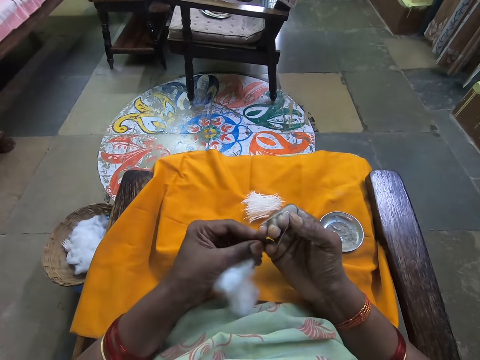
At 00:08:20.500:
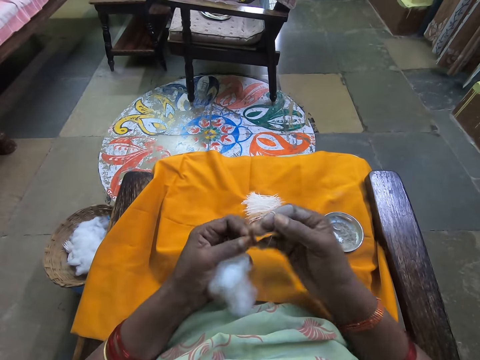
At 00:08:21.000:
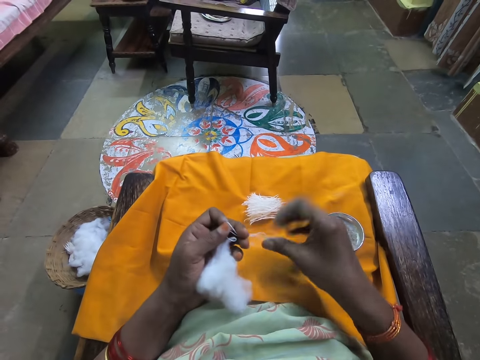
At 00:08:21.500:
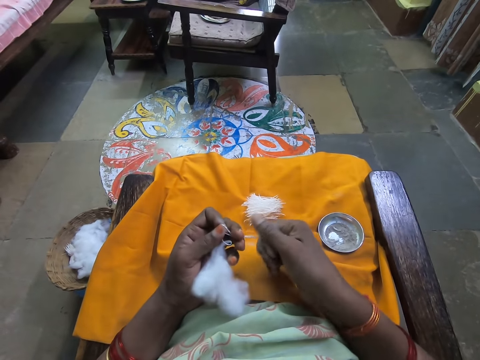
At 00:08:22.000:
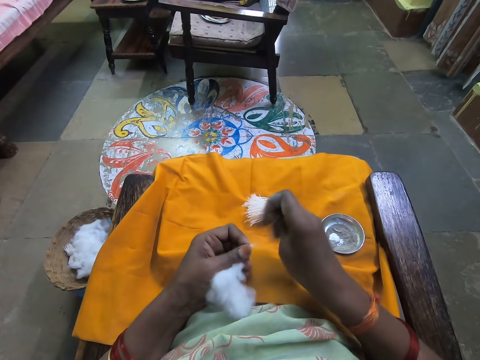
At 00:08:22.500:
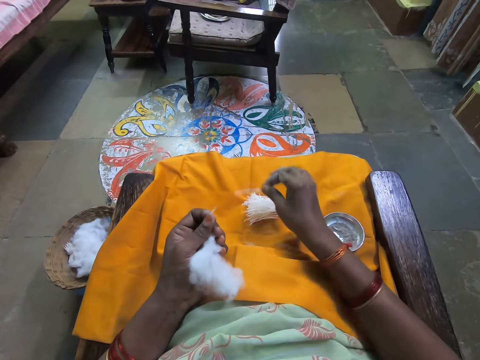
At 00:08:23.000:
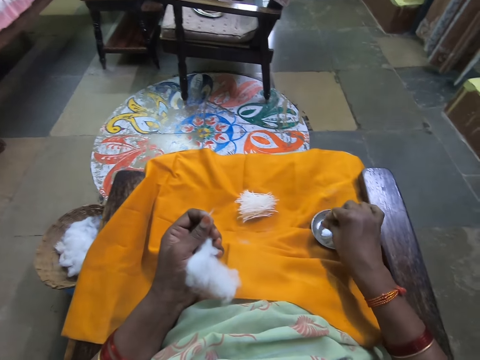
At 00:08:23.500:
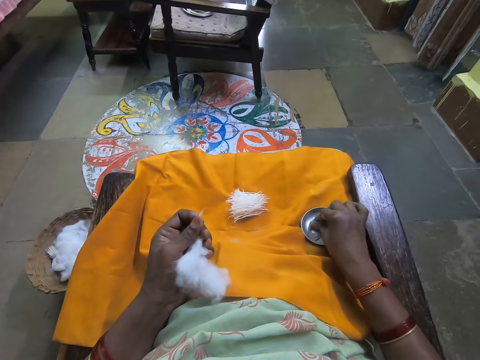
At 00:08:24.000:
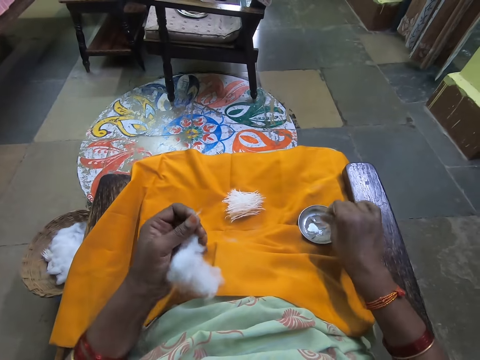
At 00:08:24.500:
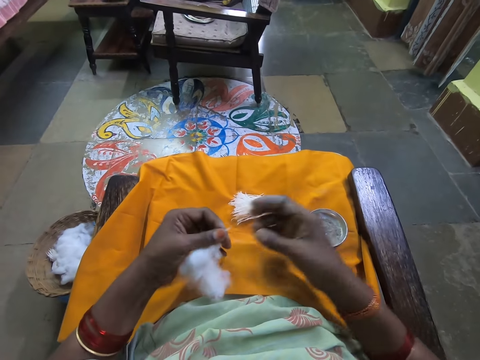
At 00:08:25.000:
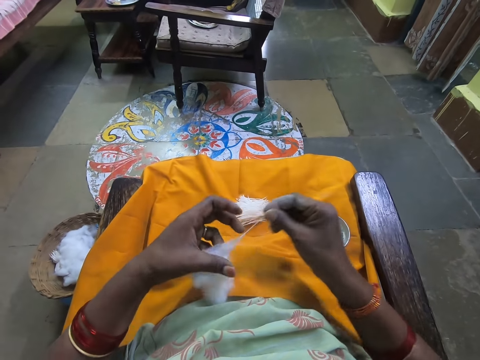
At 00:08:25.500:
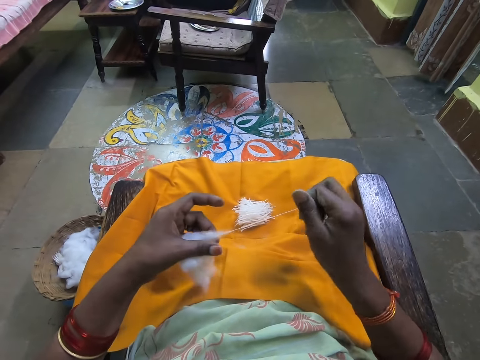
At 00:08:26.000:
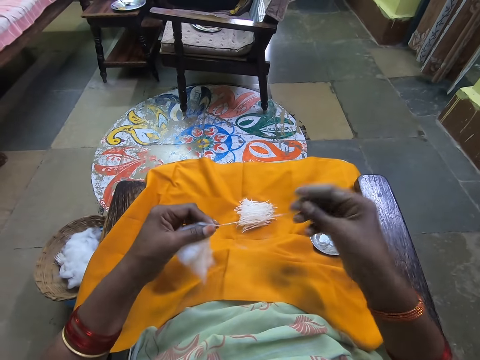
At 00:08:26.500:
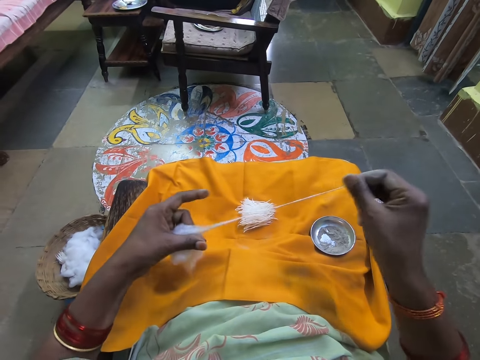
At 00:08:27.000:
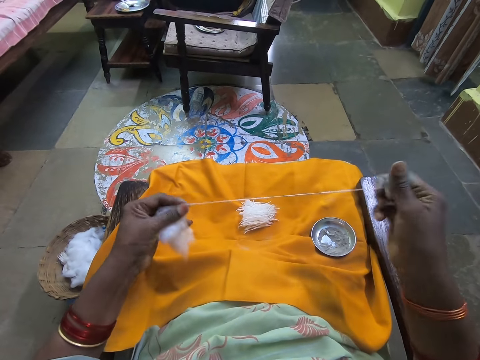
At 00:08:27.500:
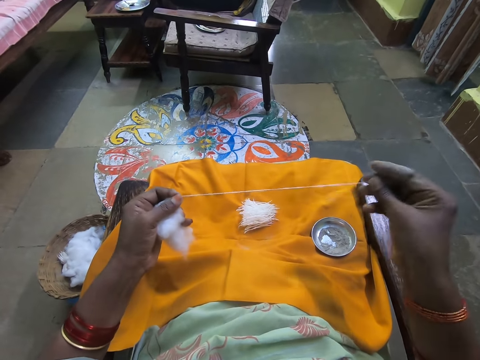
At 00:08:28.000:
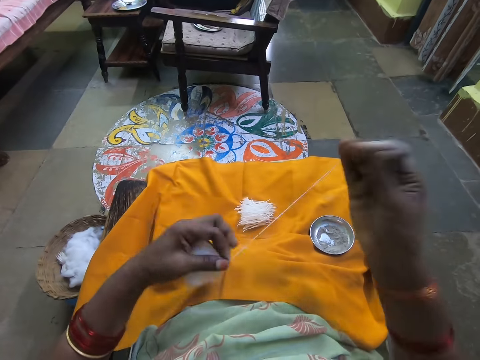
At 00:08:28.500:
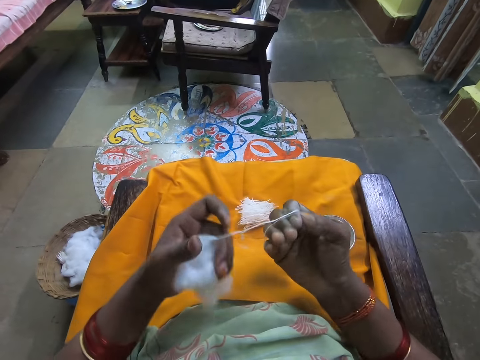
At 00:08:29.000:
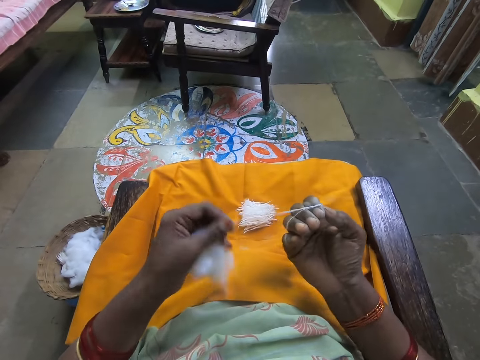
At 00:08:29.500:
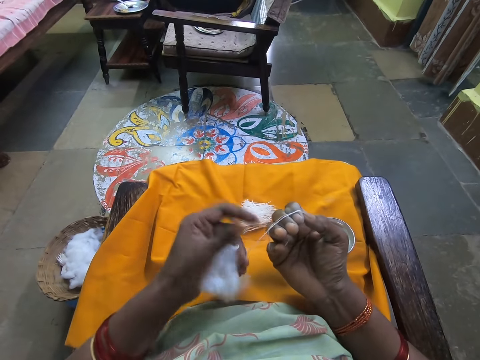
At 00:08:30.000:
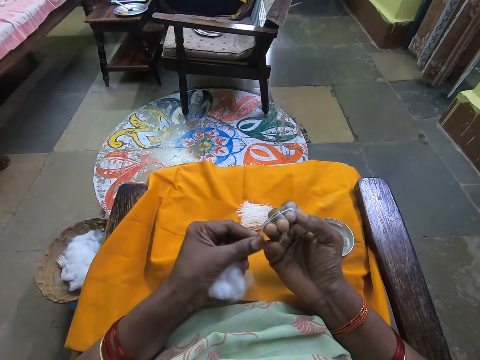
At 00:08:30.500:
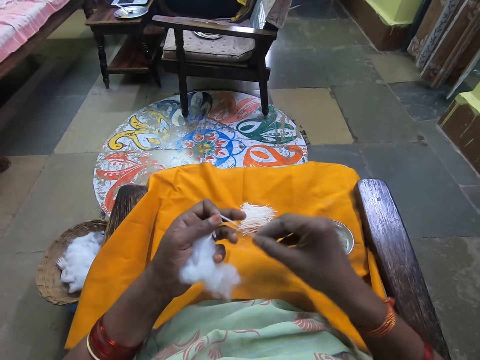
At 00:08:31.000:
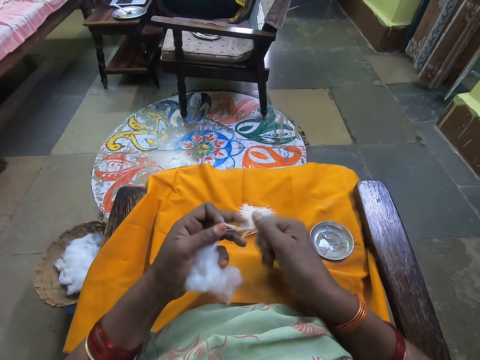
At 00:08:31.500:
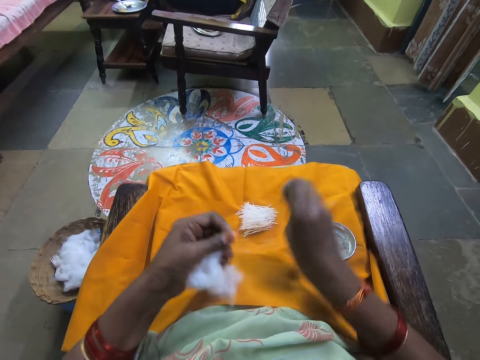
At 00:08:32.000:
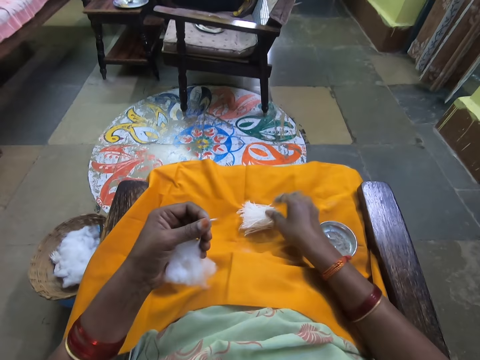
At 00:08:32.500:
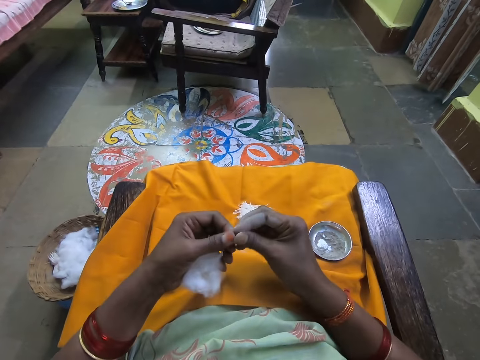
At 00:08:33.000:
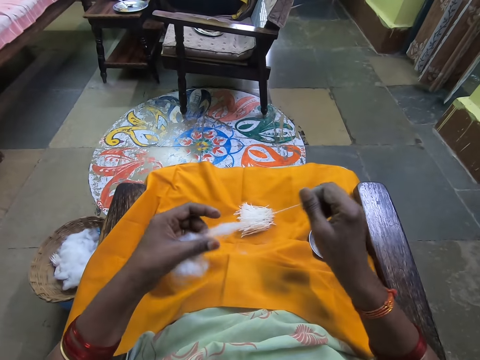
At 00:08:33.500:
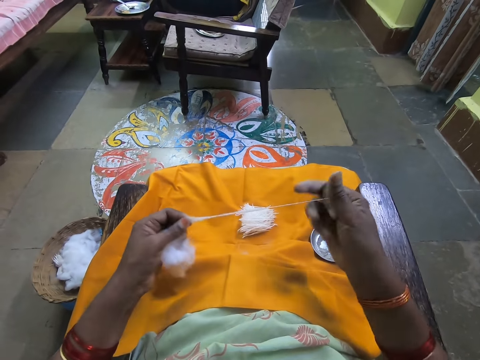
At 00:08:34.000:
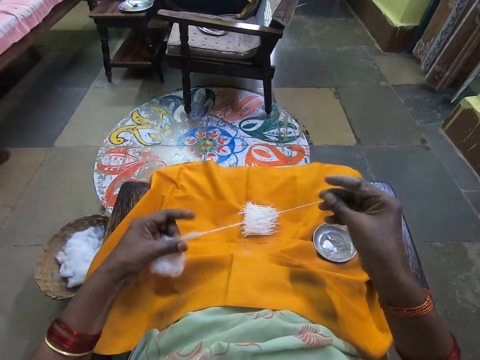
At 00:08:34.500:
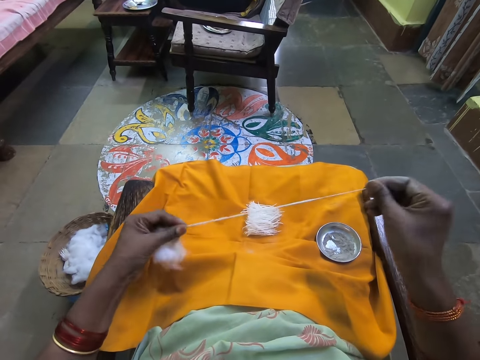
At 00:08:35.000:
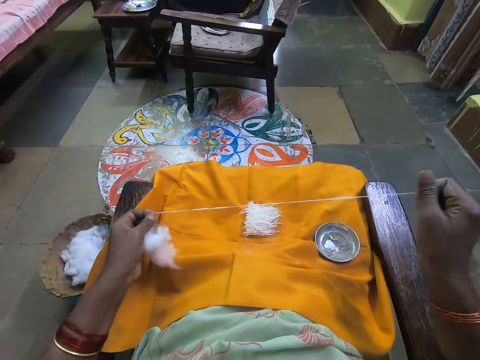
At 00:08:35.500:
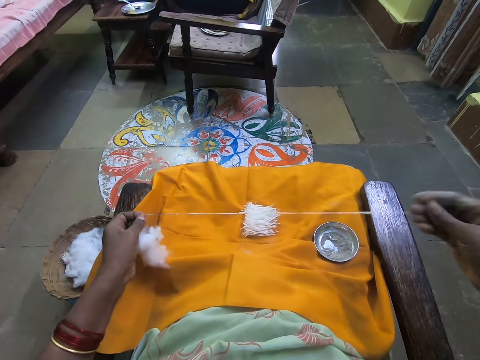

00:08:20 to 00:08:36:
The camera wearer rolls the cotton wool on her fingers. She wraps the wool on her right hand, removes the cotton wool from her fingers, cuts the wool and places the cotton wool on the other cotton wool. She rubs her hand in ash and dips her fingers in the powder. She pulls the cotton wool. She rolls the cotton wool on her fingers, wraps the wool on her right hand, removes the cotton wool from her fingers, cuts the wool, places the cotton wool on the other cotton wool and pulls the cotton wool.

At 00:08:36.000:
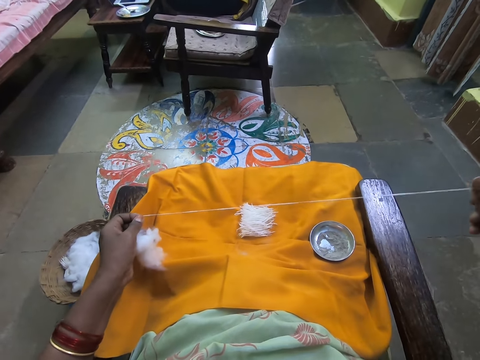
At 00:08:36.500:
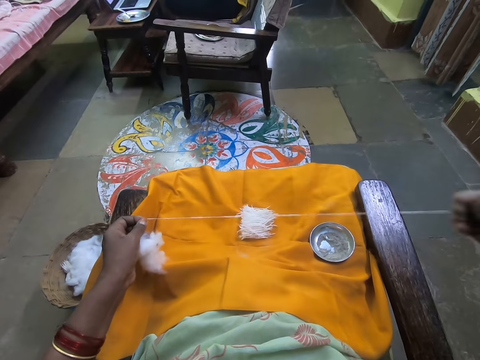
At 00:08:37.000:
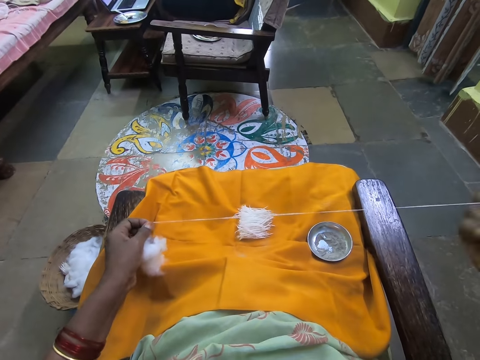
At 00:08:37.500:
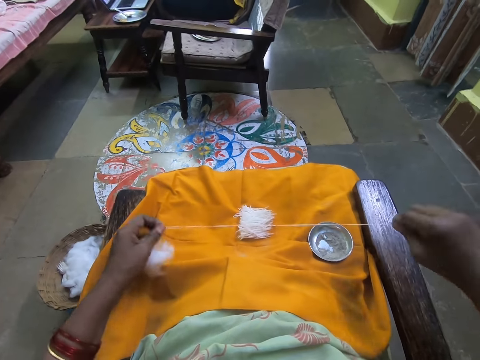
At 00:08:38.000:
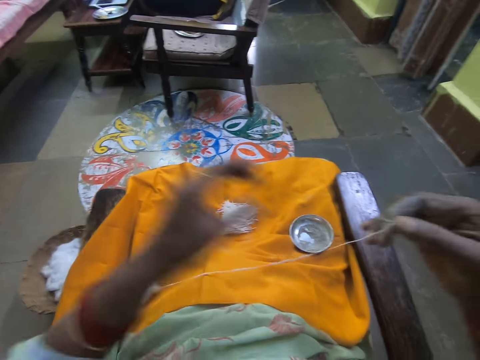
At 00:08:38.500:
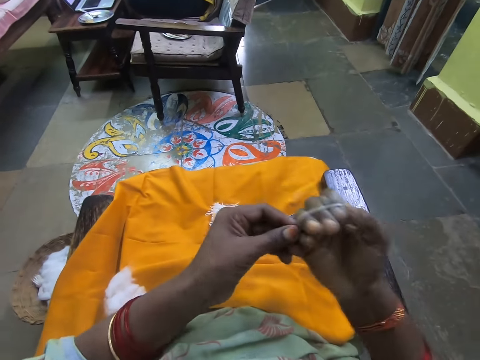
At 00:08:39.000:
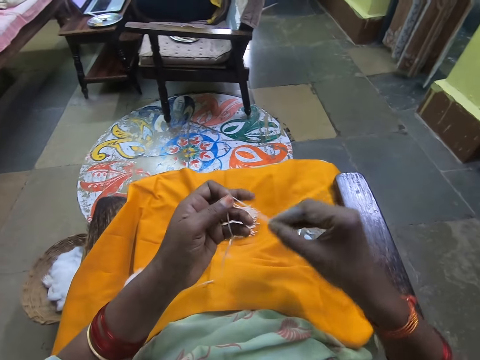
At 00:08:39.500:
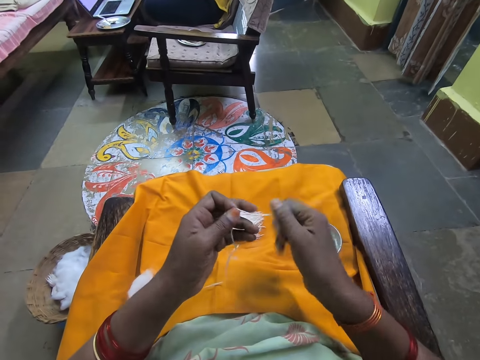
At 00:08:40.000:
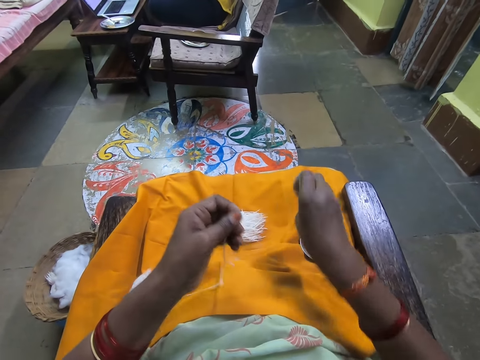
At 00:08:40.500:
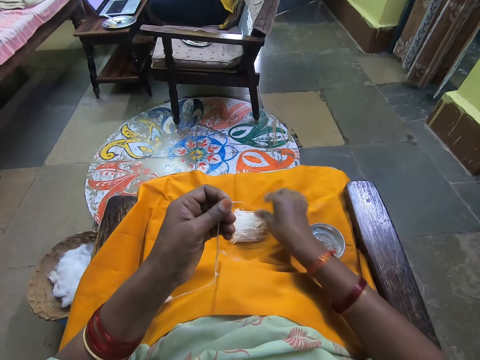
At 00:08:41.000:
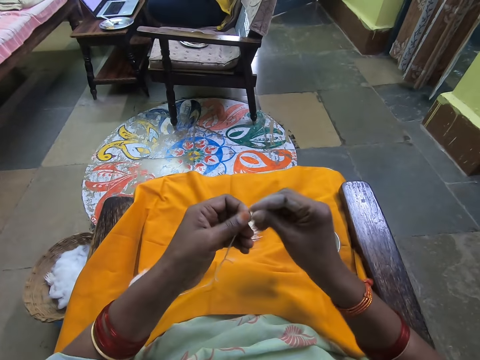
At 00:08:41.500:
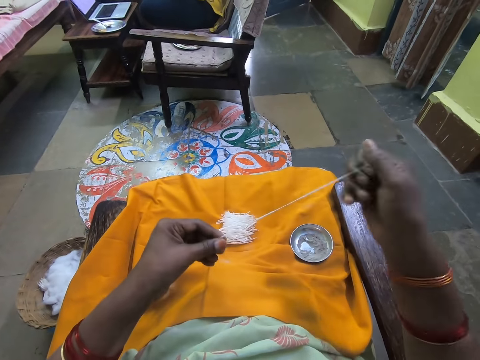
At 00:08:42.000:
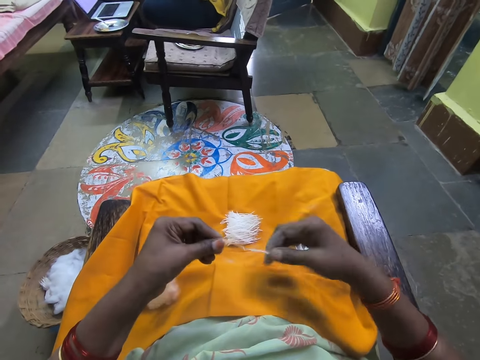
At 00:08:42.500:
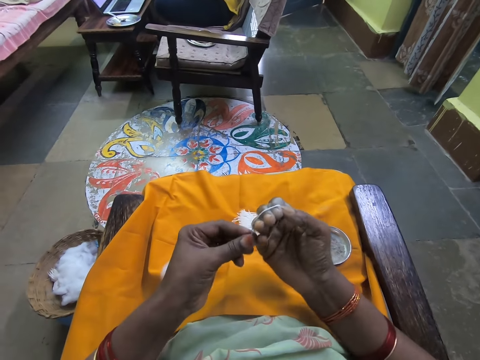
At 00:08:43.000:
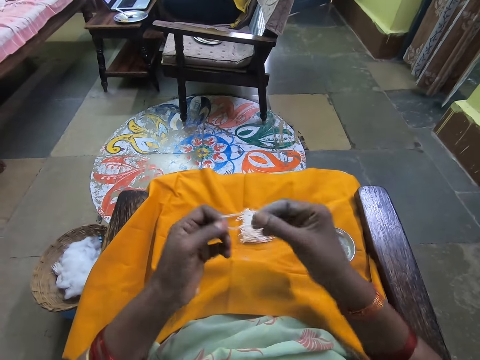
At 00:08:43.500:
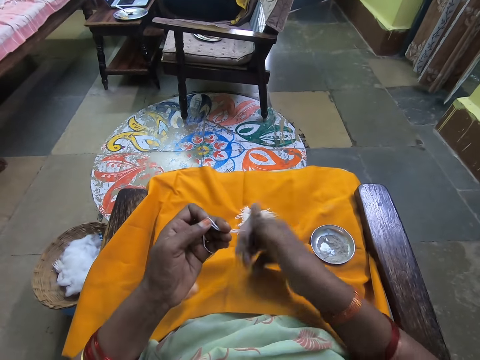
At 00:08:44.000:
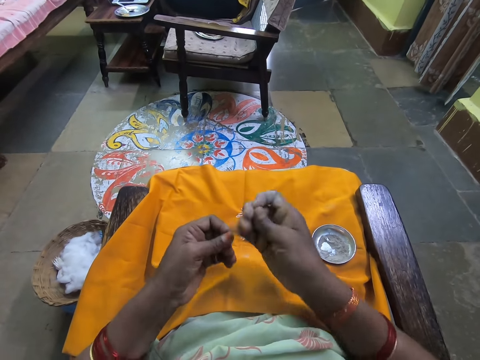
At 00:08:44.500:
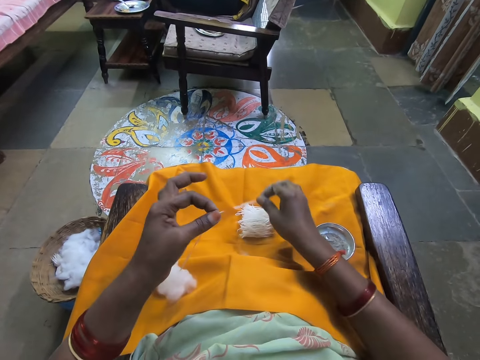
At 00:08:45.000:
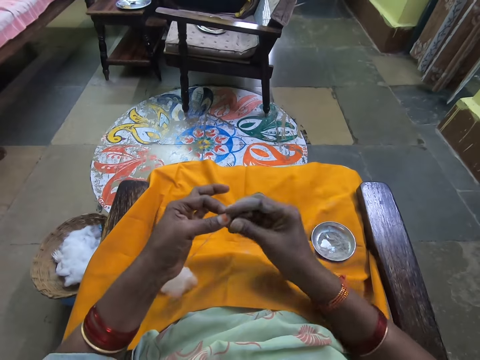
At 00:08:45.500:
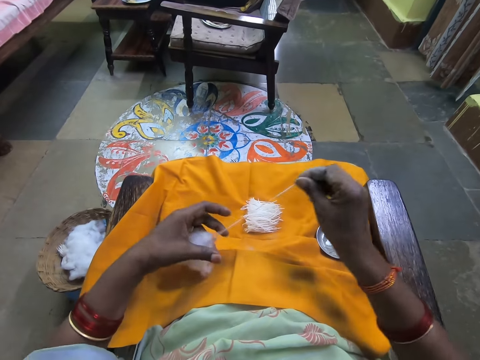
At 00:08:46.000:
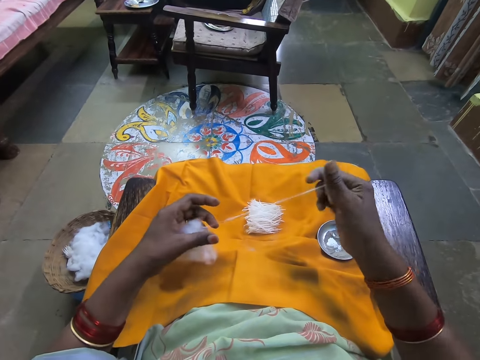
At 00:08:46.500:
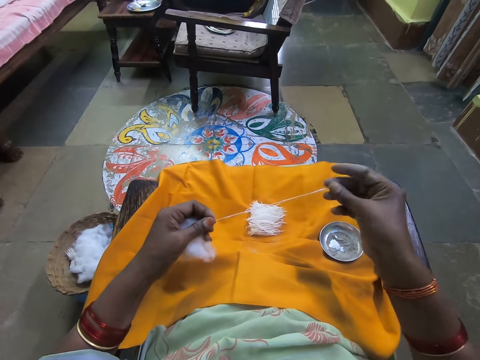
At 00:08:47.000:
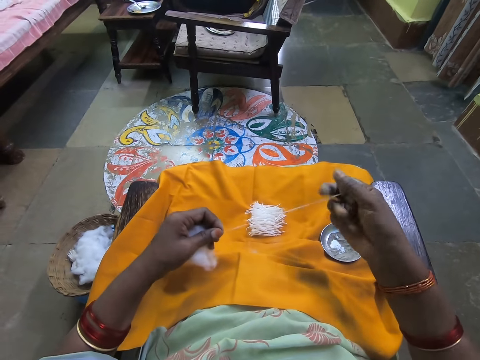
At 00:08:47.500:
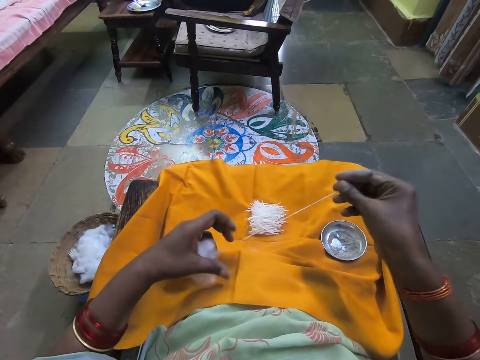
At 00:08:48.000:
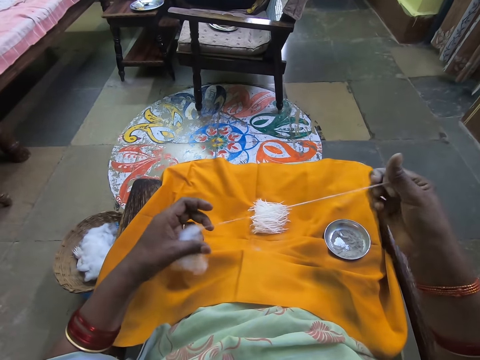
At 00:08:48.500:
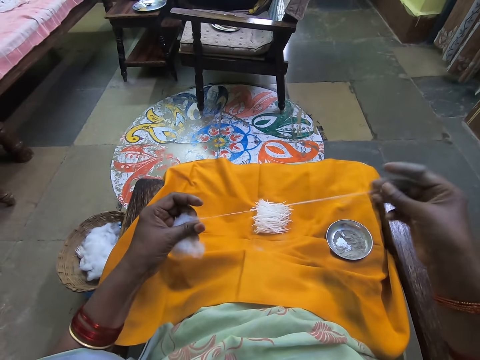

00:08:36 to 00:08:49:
The camera wearer wraps the wool on her right hand. She rolls the cotton wool on her fingers, cuts the wool, removes the cotton wool from her fingers, places the cotton wool on the other cotton wool and pulls the cotton wool. She wraps the wool on her right hand, rolls the cotton wool on her fingers, removes the cotton wool from her fingers, cuts the wool, places the cotton wool on the other cotton wool and pulls the cotton wool.
